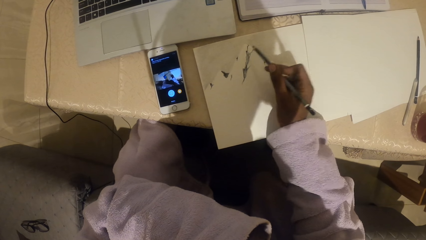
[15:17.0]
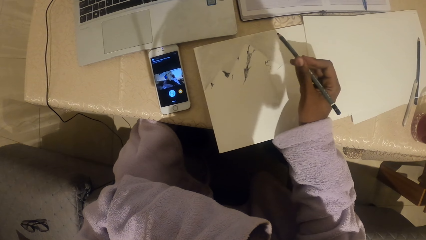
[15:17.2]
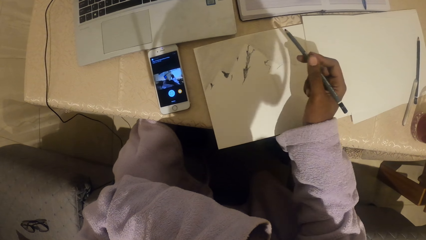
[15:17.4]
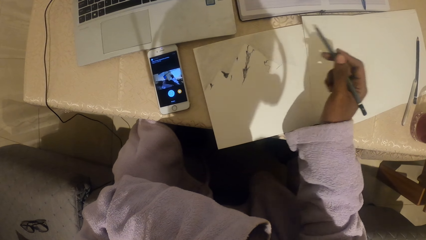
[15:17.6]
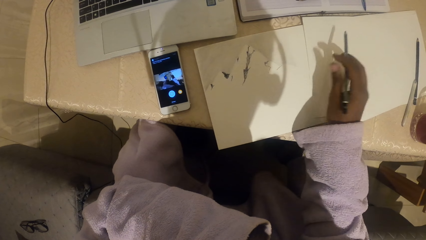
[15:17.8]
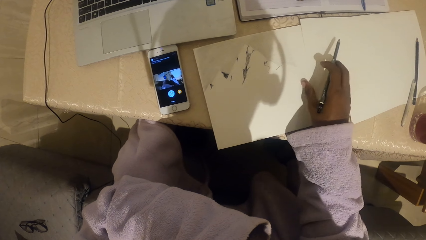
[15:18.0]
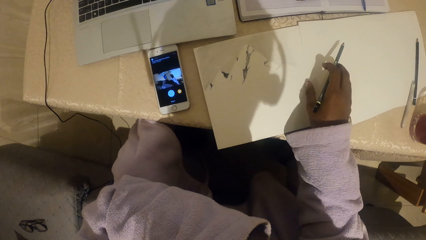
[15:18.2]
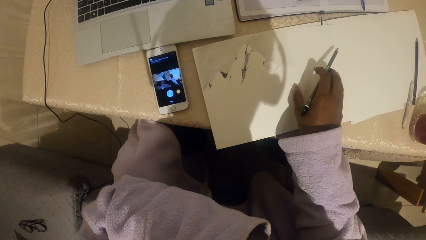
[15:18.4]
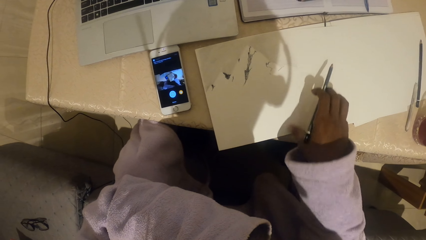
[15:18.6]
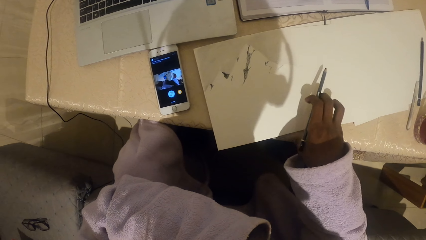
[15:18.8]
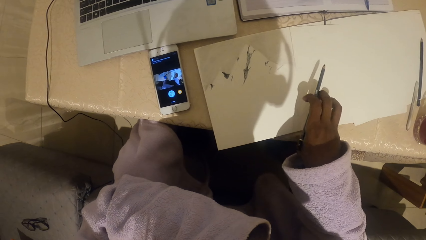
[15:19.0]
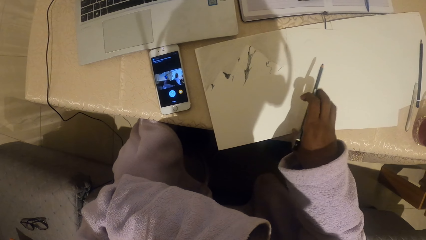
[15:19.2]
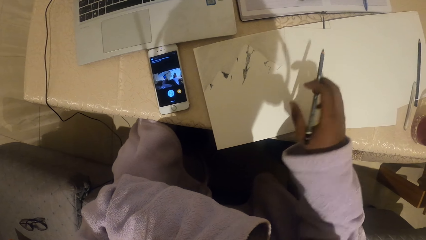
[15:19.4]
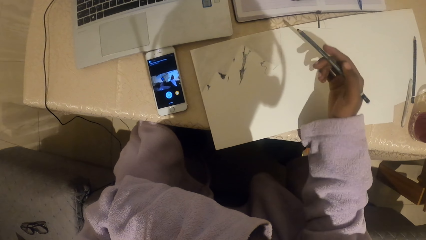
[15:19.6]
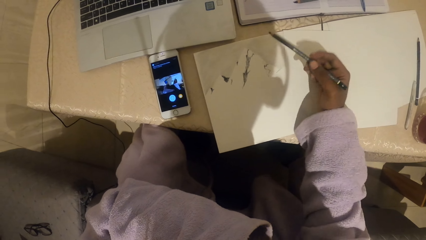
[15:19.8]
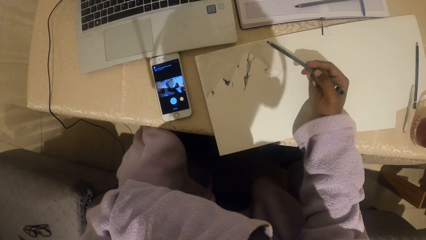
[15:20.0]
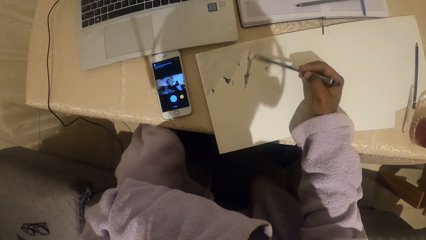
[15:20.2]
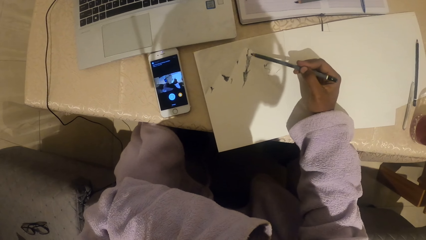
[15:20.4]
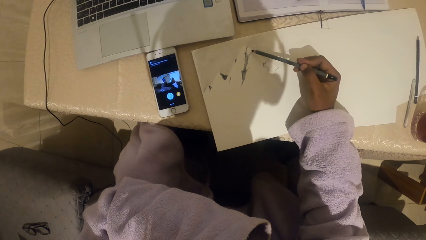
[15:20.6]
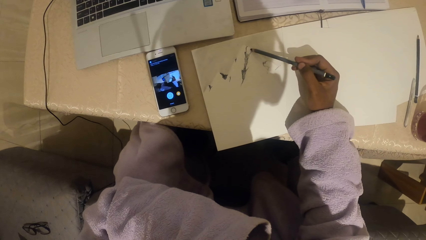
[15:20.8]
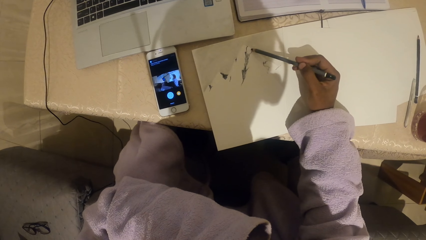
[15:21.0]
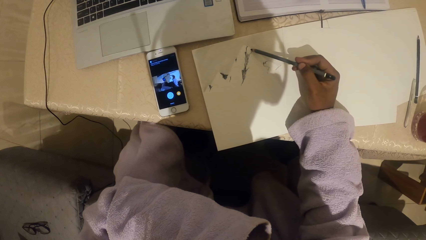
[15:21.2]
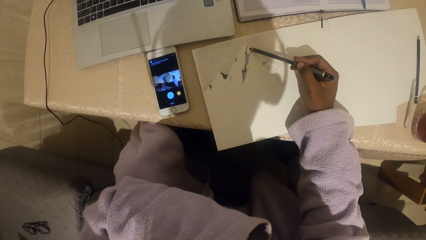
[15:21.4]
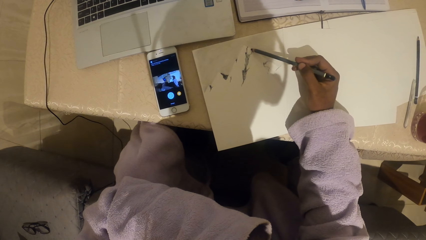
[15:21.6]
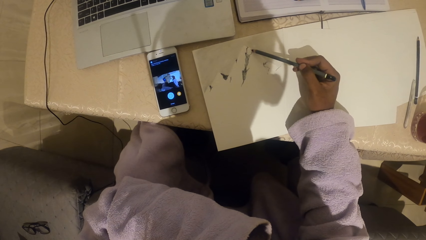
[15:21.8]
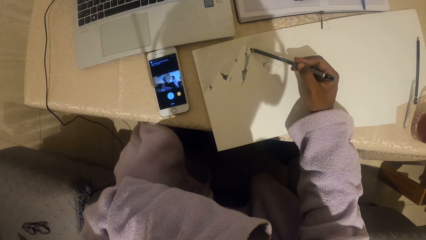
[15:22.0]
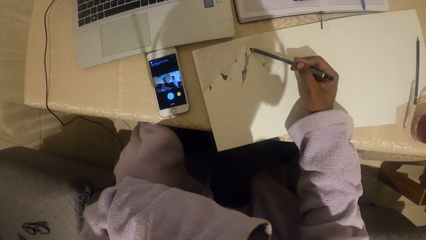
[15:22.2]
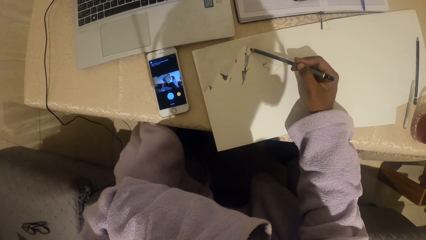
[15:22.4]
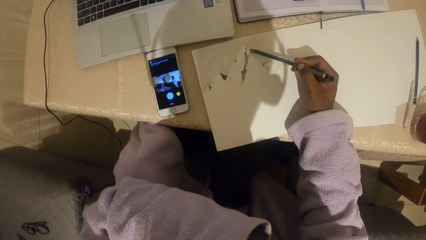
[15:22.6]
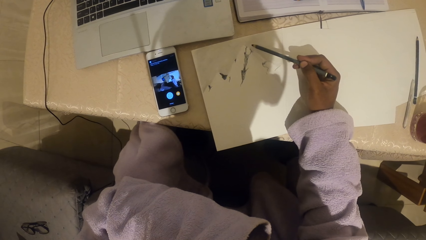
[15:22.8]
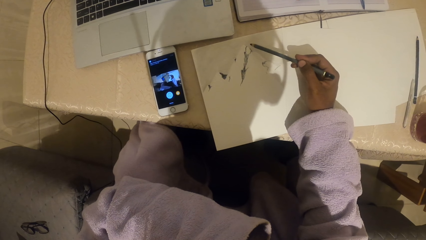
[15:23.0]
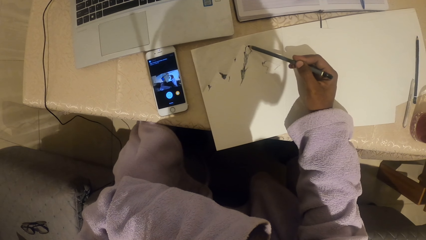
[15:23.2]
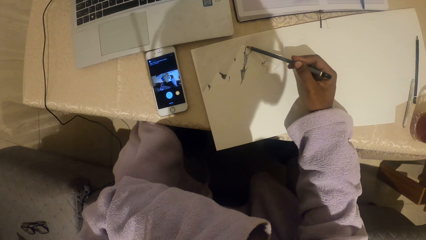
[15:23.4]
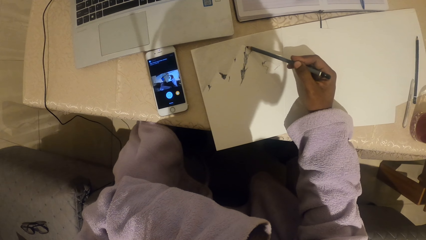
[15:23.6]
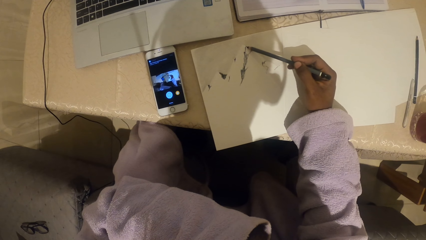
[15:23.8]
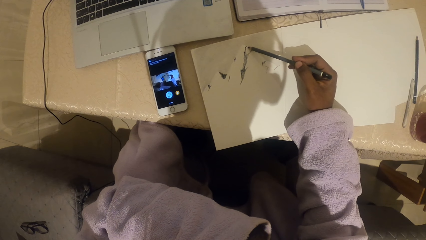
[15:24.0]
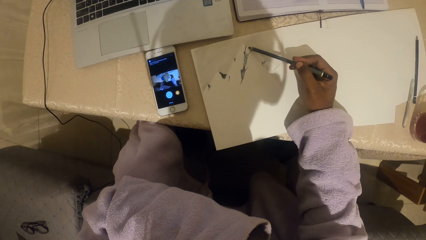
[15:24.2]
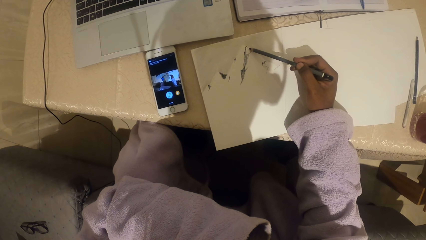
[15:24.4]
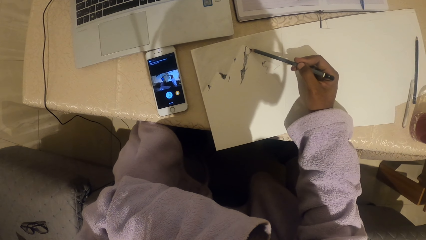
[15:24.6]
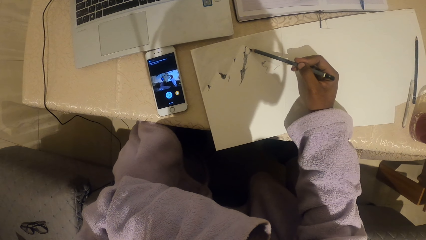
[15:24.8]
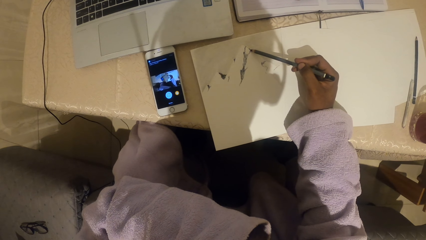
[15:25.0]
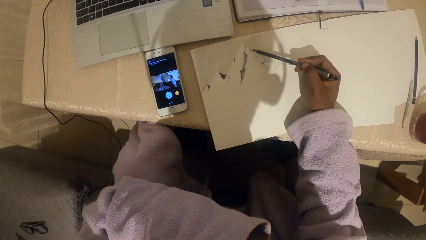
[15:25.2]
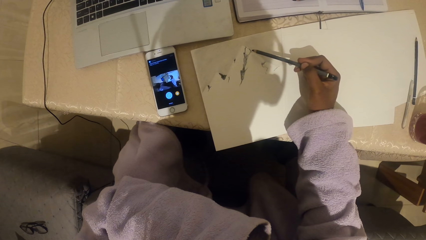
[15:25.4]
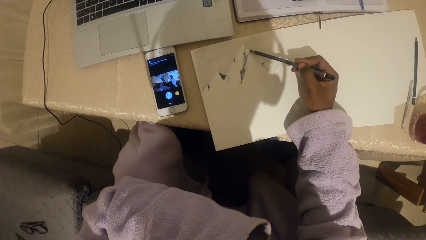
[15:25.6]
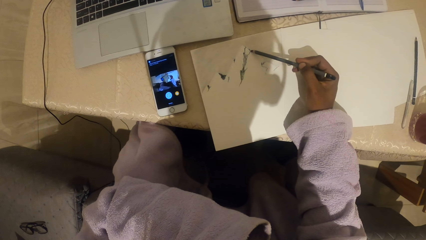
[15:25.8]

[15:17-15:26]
The camera wearer touches a paper. They draw in a book.

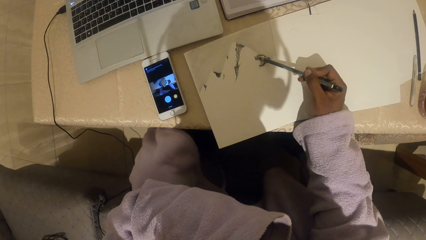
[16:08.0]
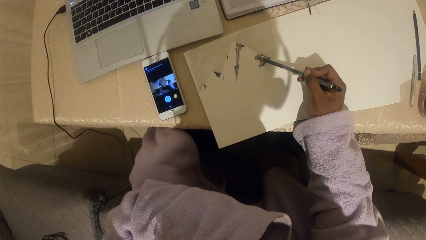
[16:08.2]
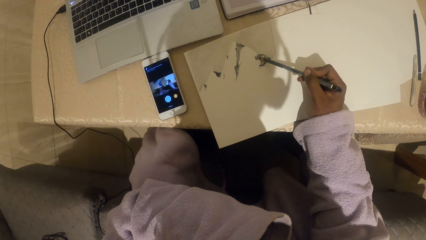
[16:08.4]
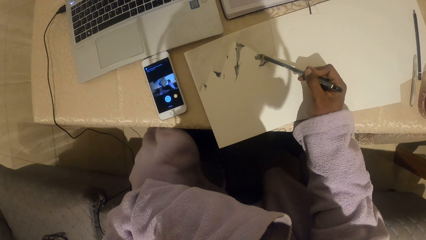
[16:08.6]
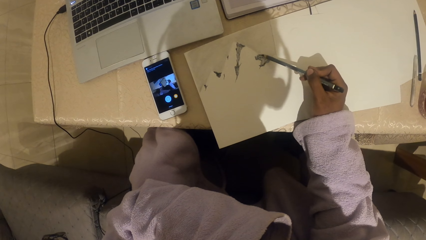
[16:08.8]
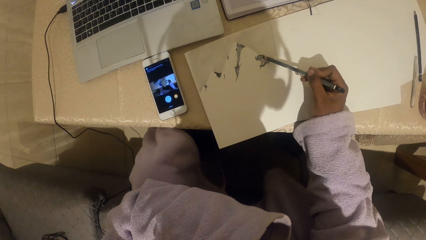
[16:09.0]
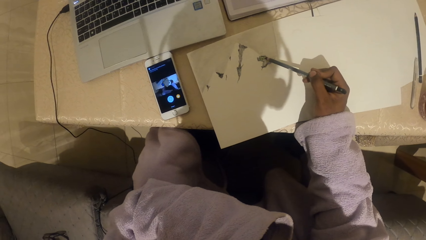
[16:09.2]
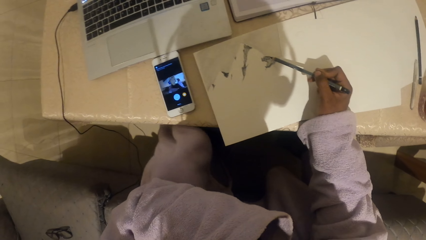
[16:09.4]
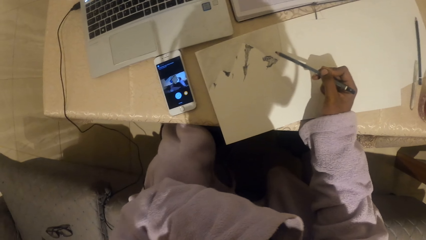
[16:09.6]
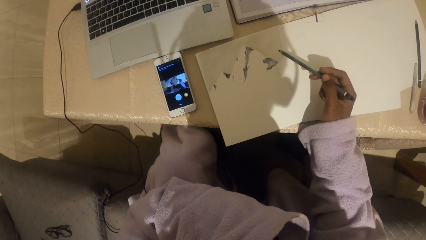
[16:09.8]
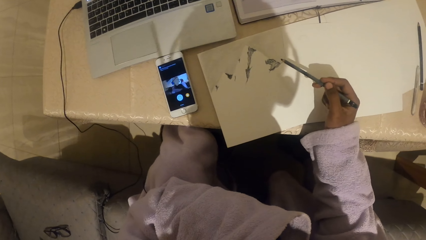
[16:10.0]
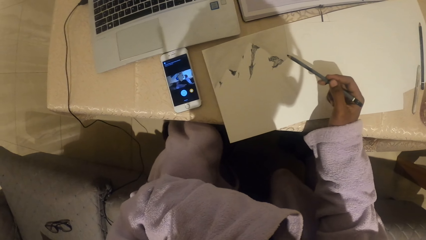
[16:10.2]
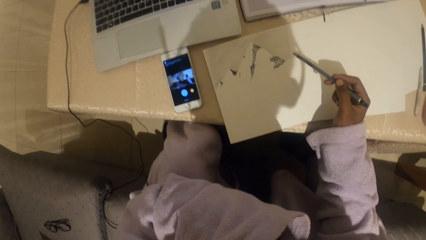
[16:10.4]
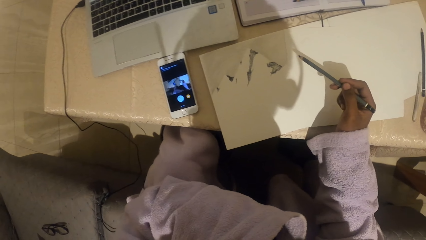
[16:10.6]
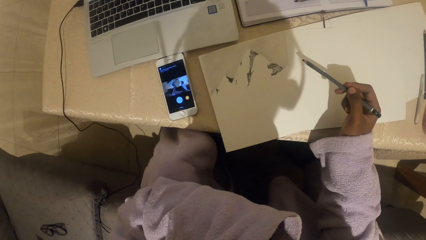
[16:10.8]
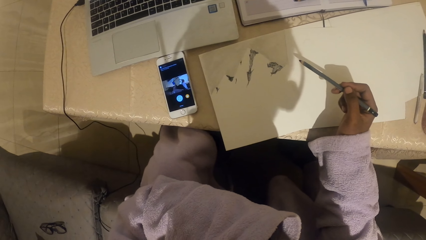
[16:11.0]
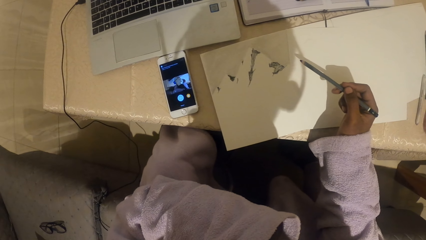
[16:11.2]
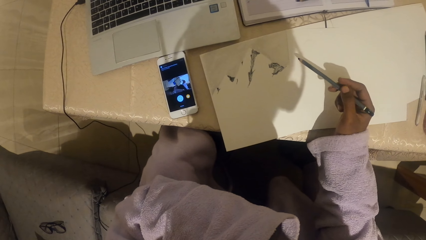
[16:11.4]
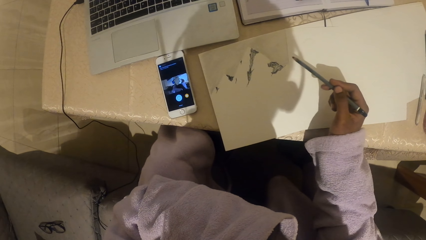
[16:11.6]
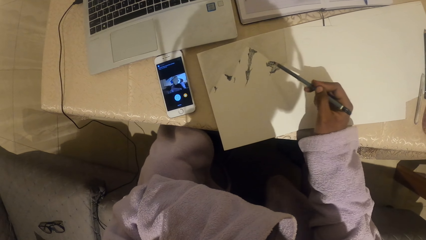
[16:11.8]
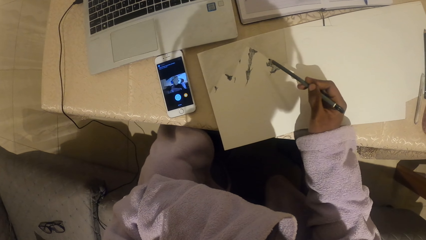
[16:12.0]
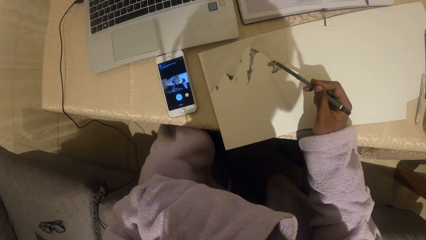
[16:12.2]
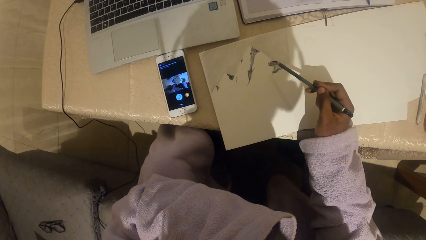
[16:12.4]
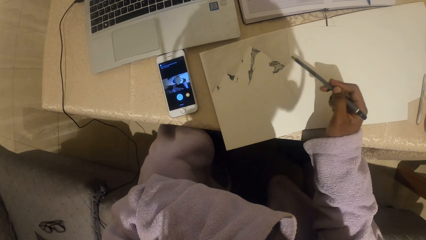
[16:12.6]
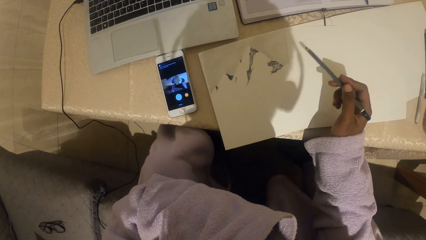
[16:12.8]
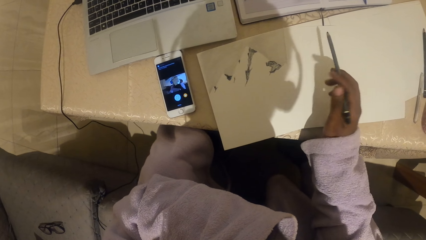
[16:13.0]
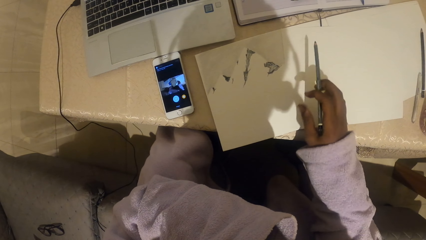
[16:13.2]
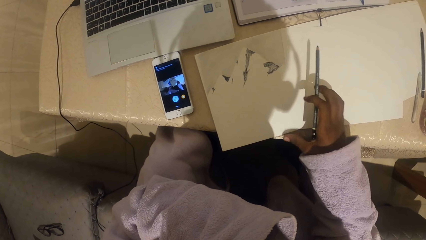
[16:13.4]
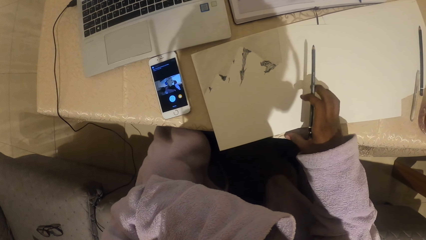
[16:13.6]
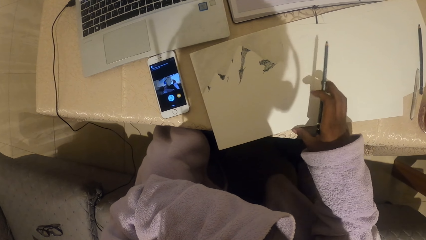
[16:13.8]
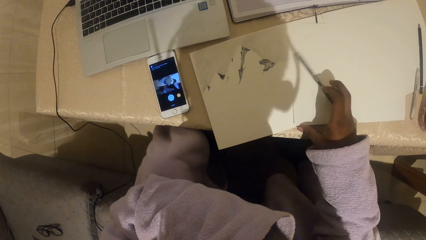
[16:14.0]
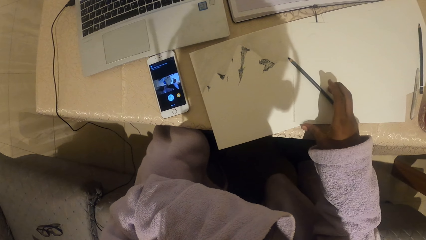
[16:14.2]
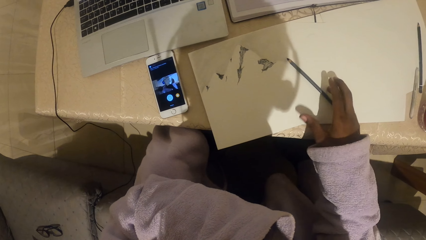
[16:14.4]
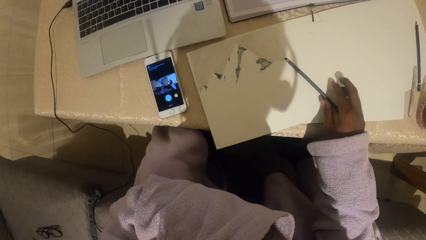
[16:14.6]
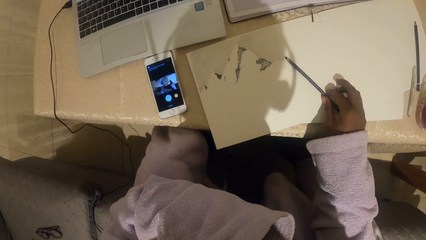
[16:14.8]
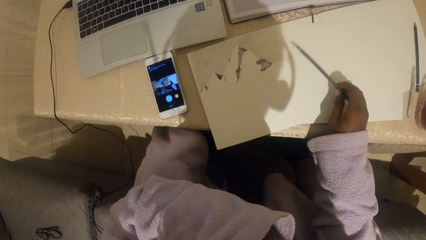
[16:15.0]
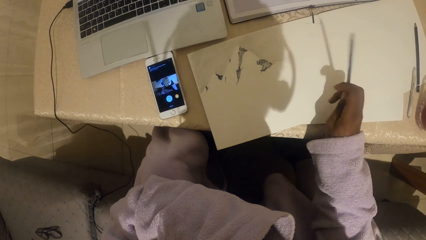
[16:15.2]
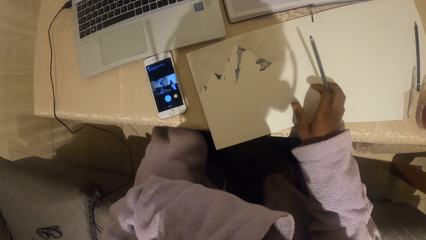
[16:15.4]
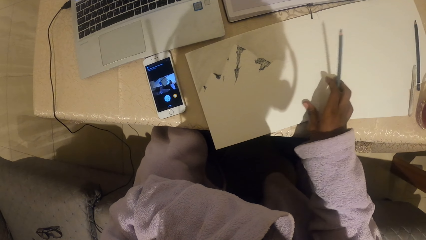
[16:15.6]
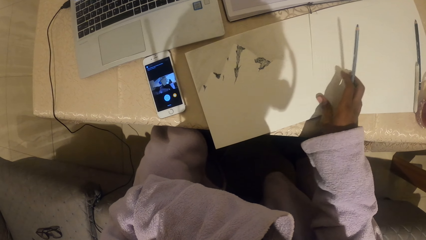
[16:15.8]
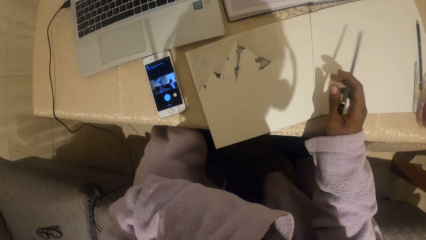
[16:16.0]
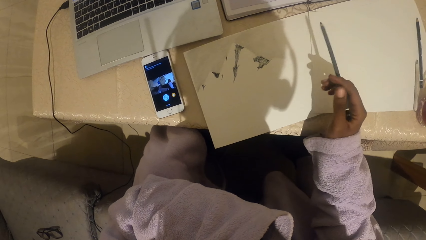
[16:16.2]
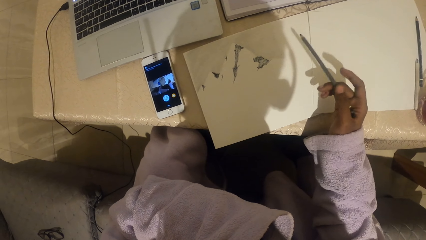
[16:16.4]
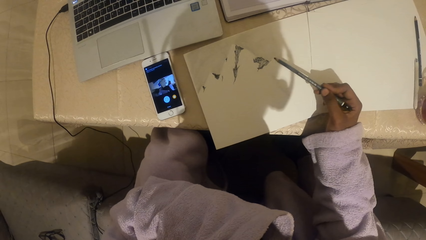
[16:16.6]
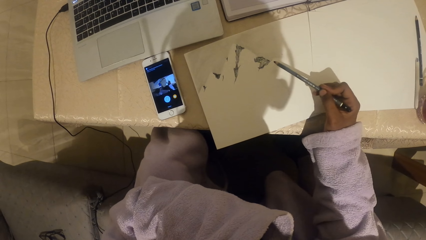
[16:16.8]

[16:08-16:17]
The camera wearer moves the left hand. They draw in a book. They drop a pencil on paper, pick up the pencil and push the paper.
